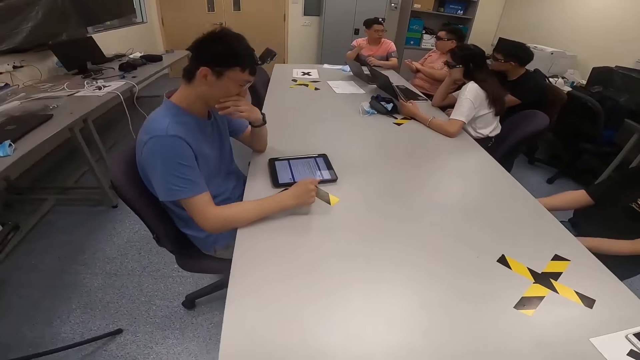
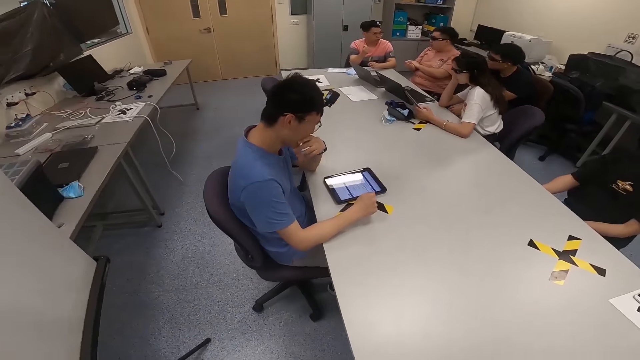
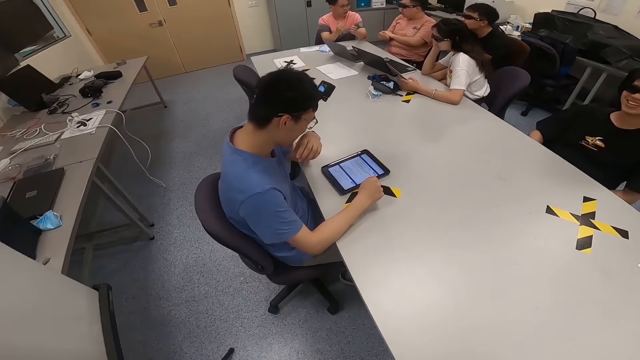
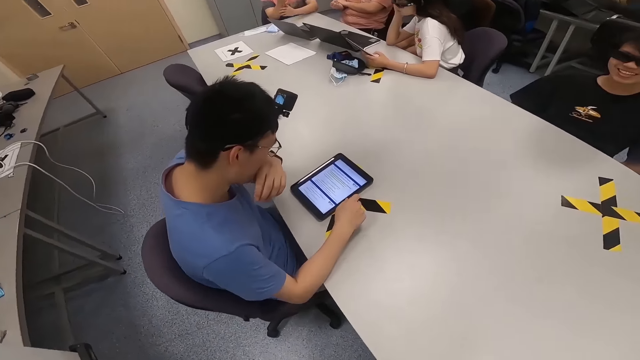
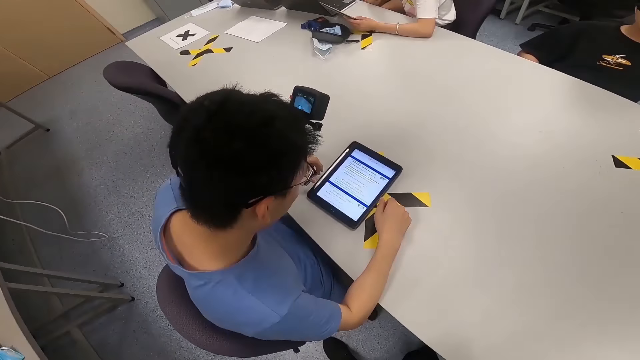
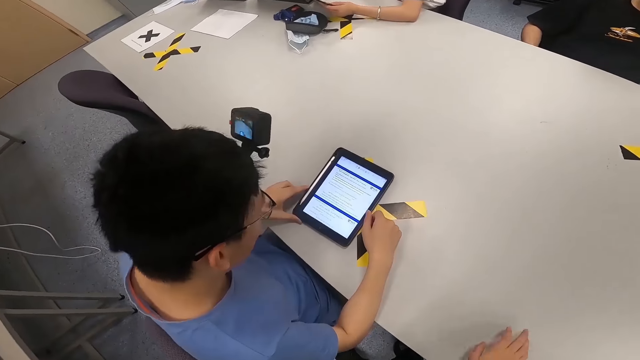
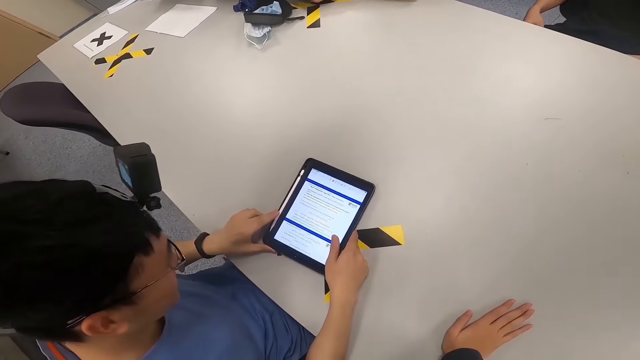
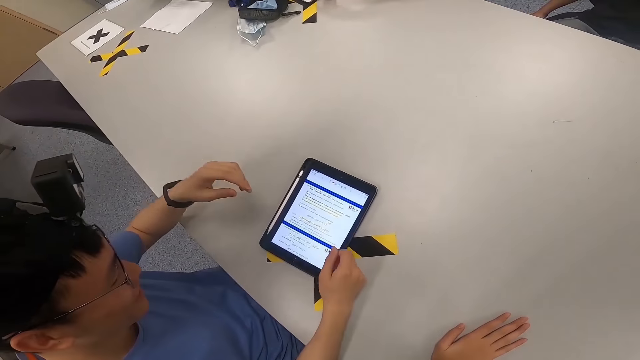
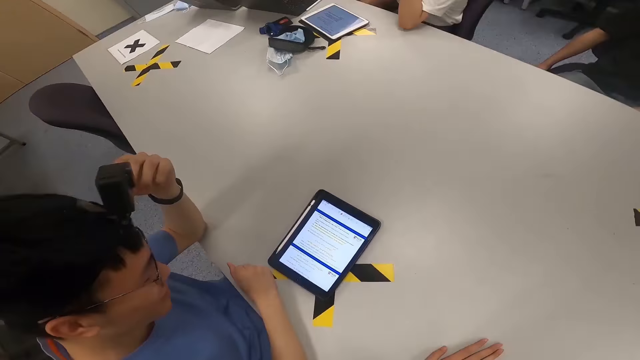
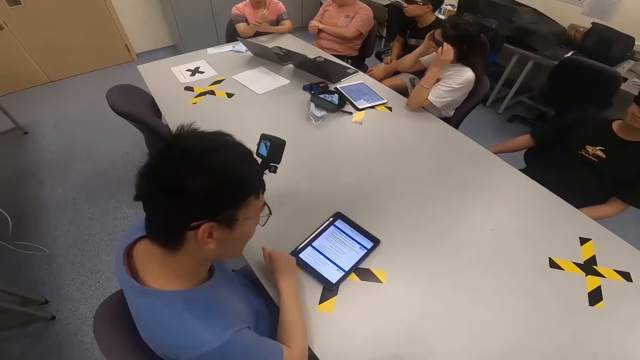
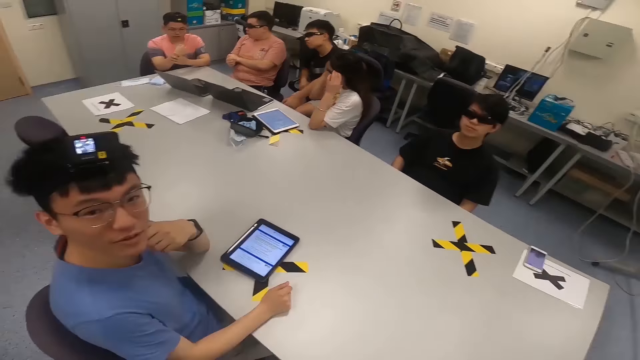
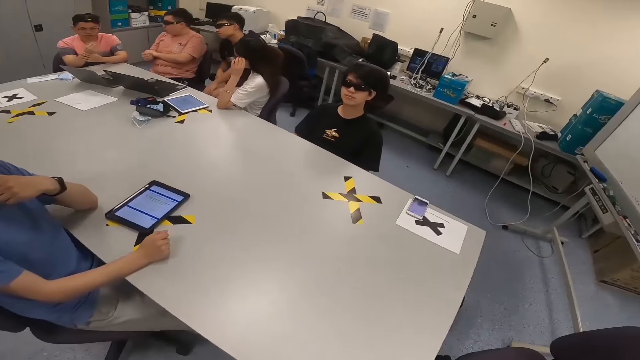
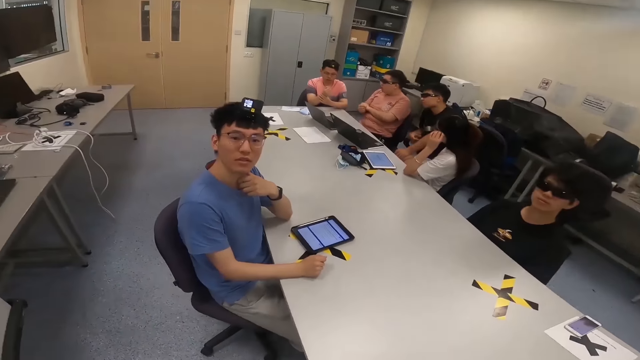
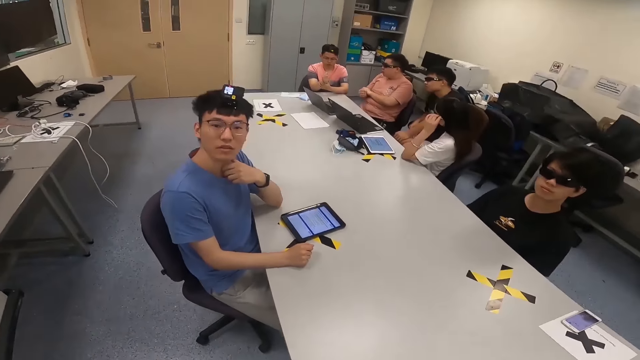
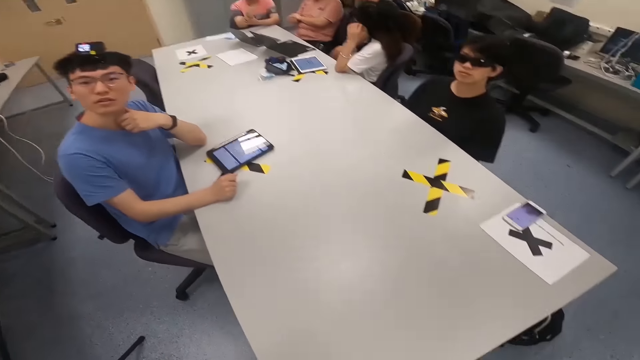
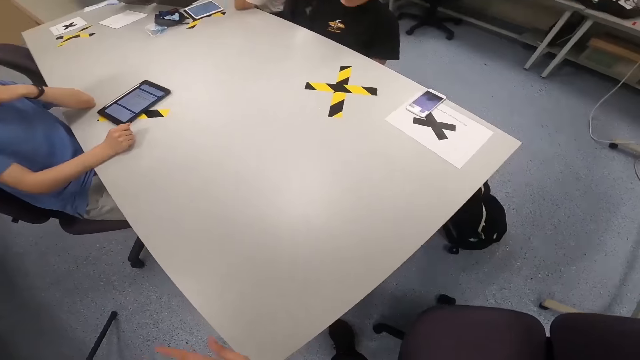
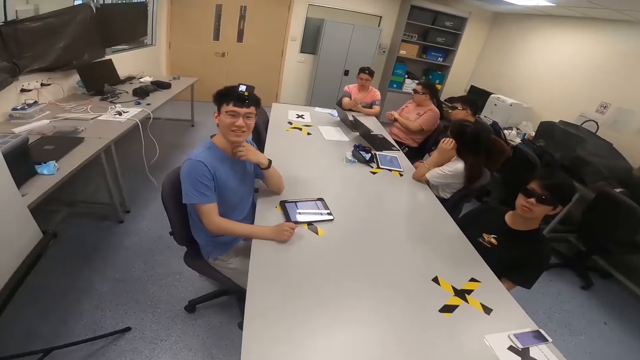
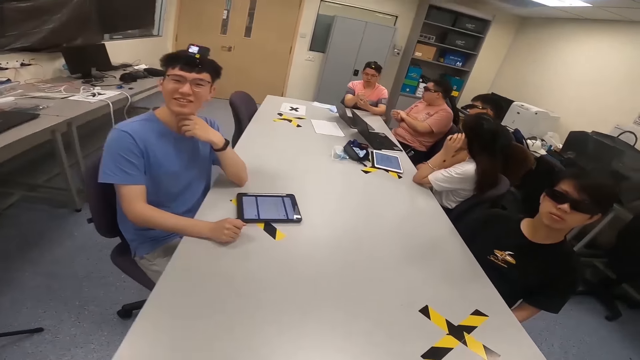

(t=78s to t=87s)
The camera wearer walks around a room. A man holds his face. Another man swings his chair on the floor. A third man moves his hand. The camera wearer holds a table with his hand. A fourth man sits on the chair. A fifth man sits on the chair. A sixth man sits on the chair. The camera wearer interacts with the first man. The first man interacts with the camera wearer. A lady adjusts her spectacles. The second man looks around the room. The camera wearer walks around the room.

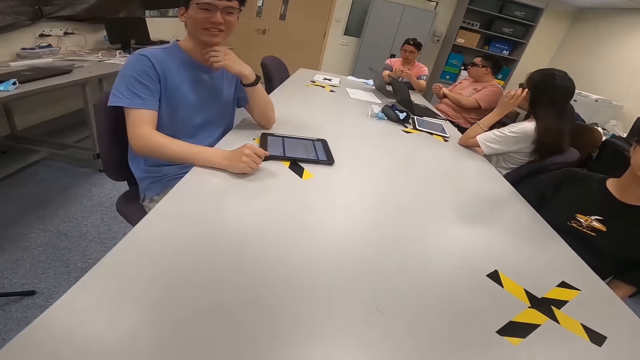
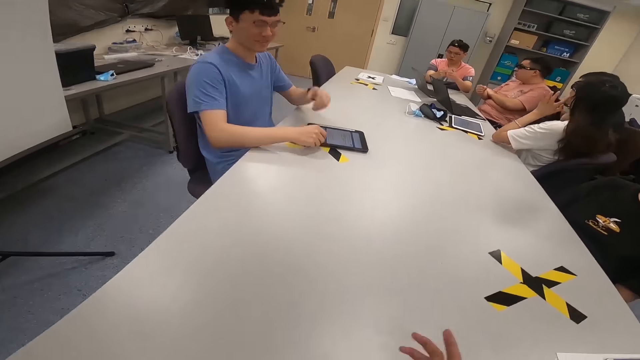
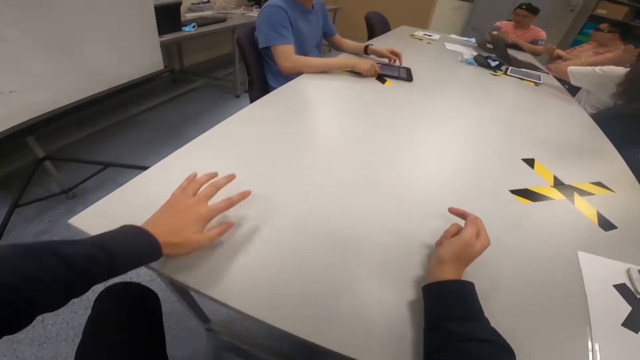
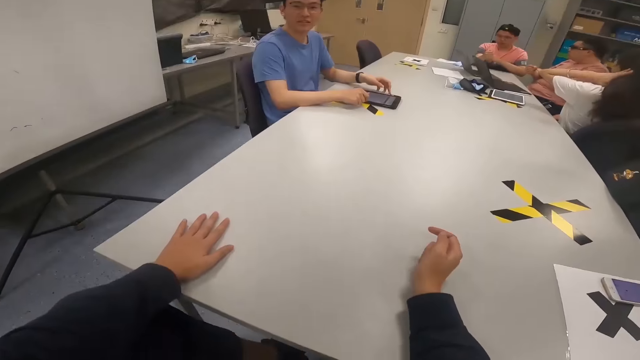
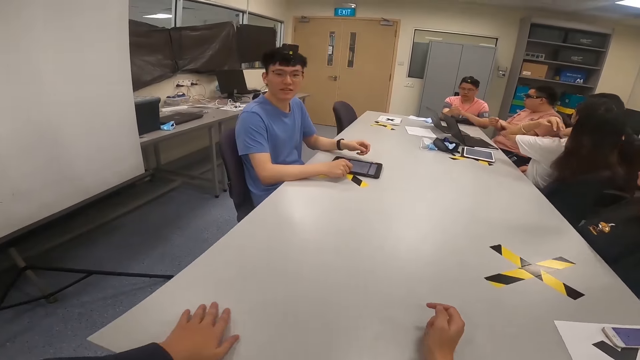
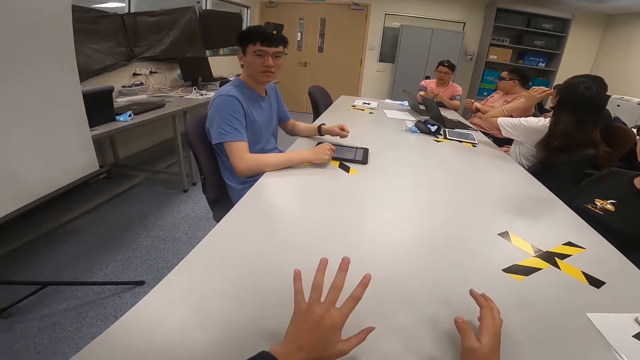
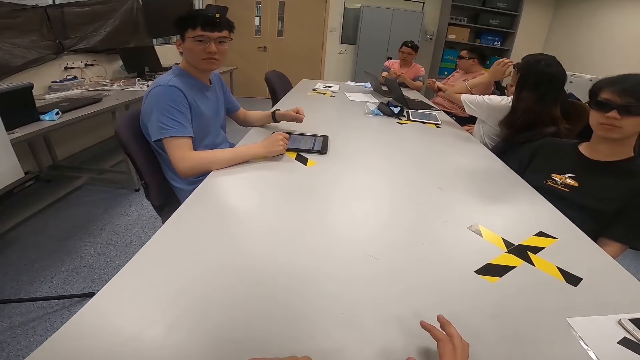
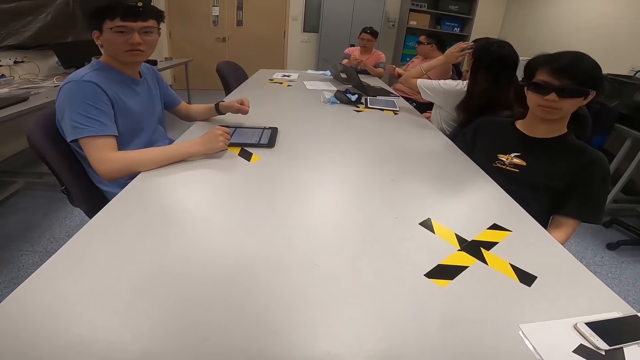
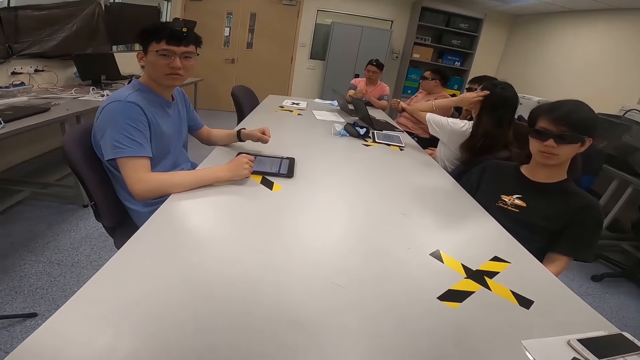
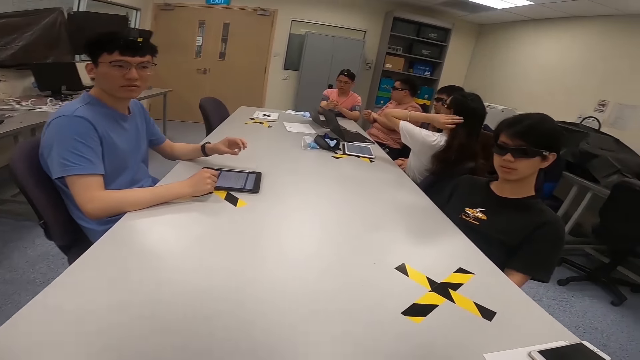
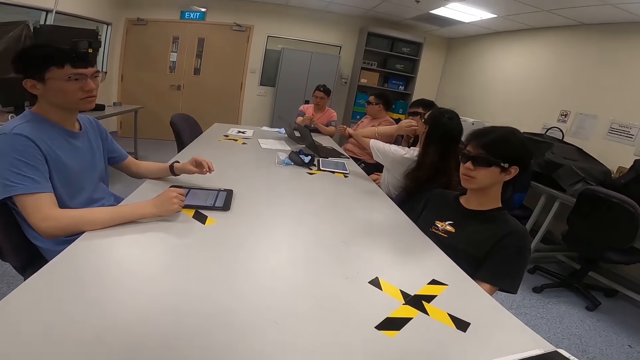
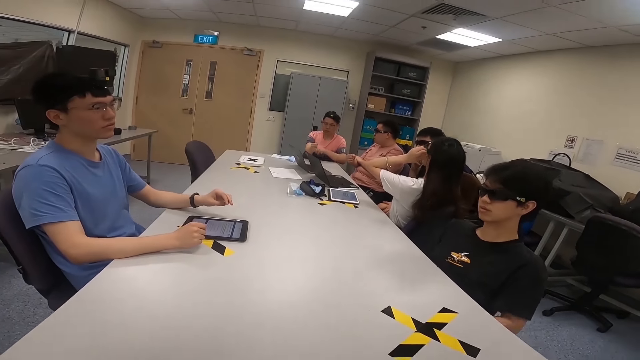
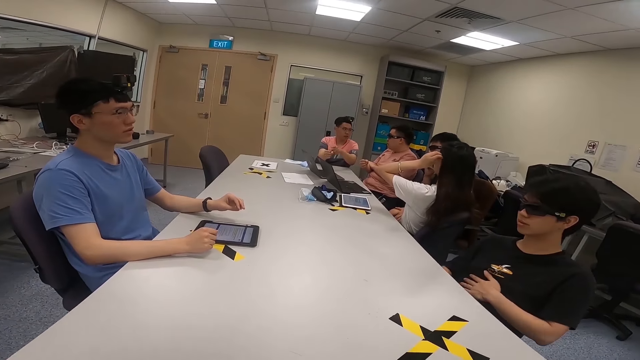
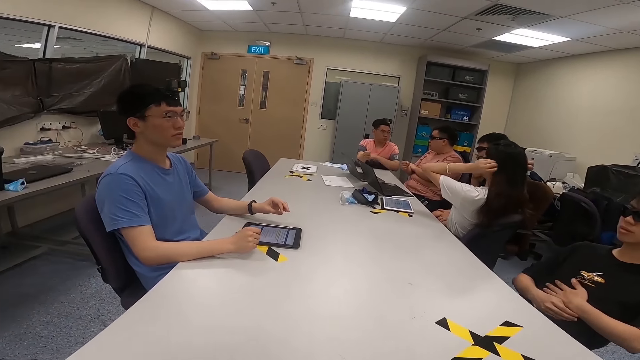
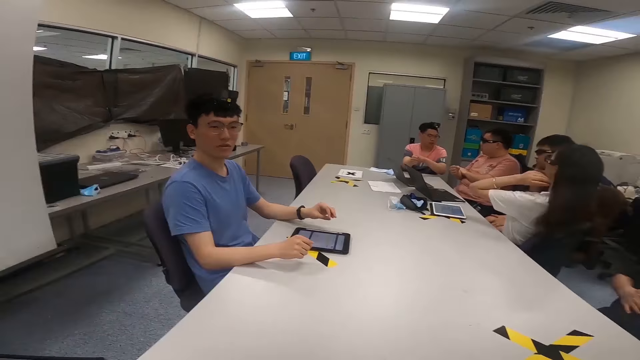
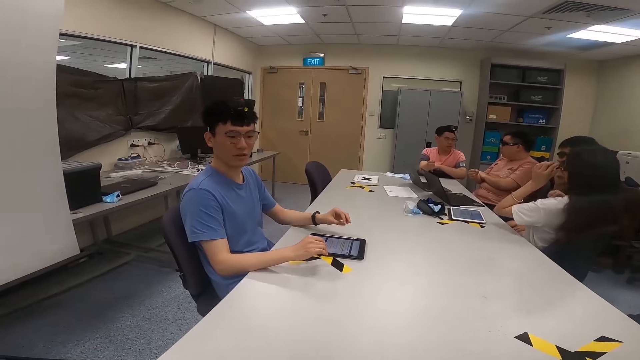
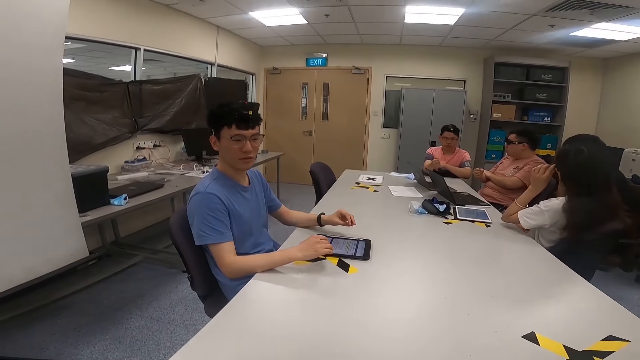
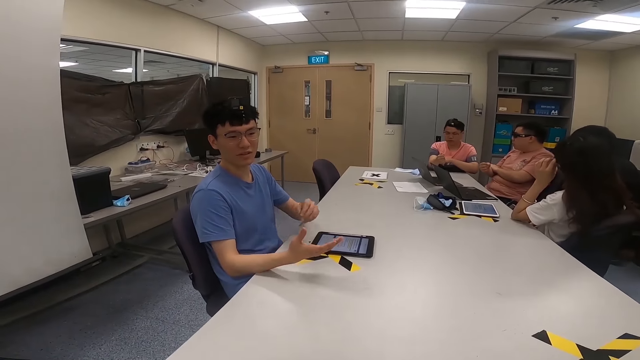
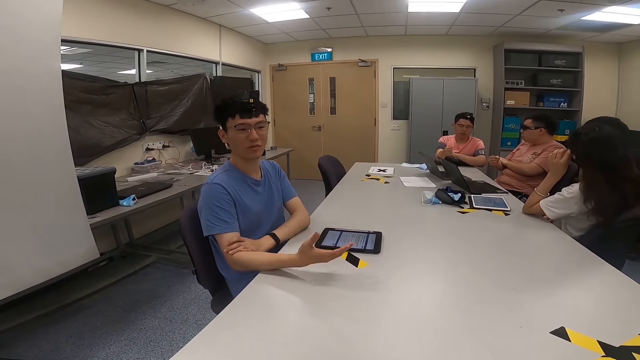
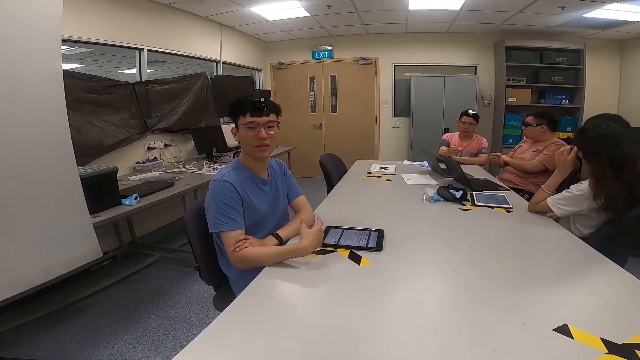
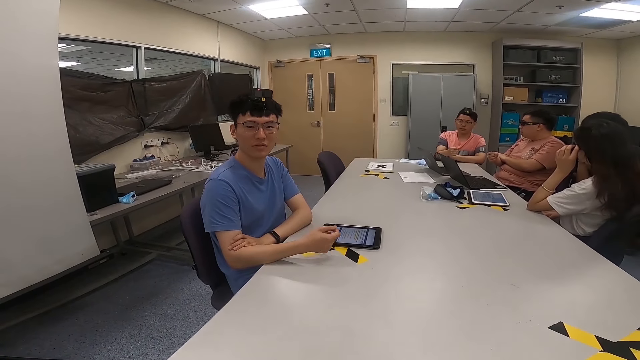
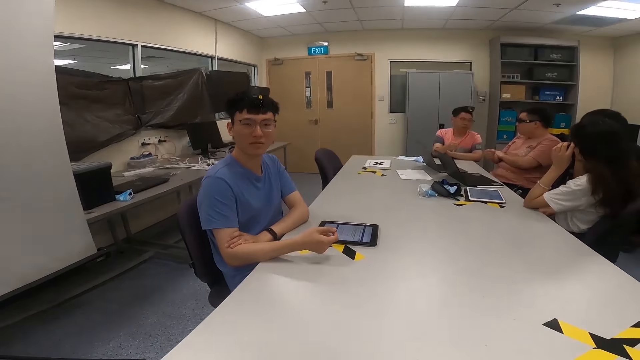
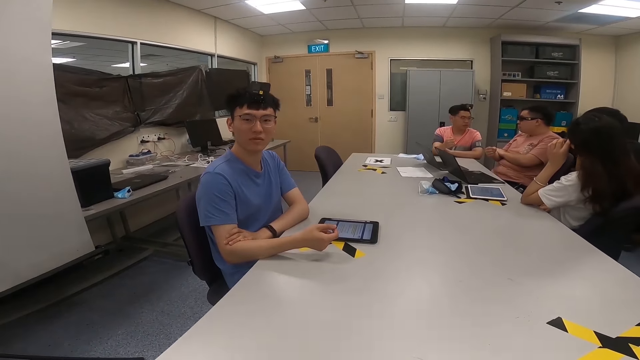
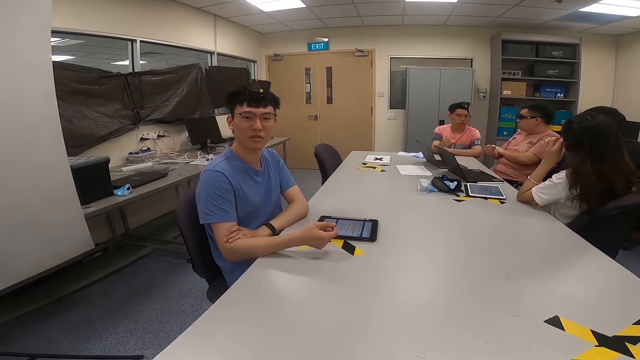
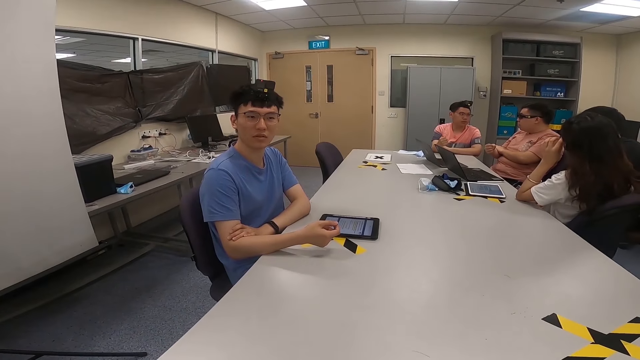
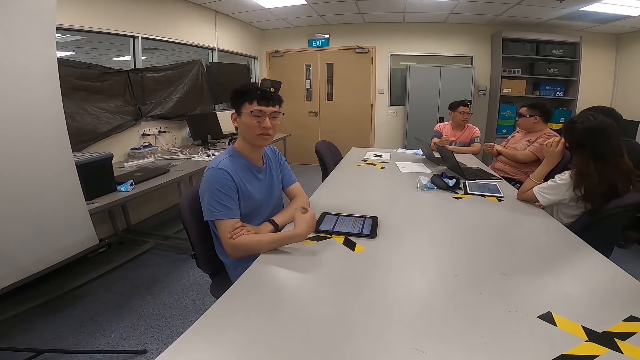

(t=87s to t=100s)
A man folds his hands. The camera wearer puts his hands on the table. Another man operates a tablet with his hand. A lady flips her hair. The camera wearer adjusts his hands on the table. The second man interacts with the camera wearer. The camera wearer looks around a room. The lady touches her hair. A third man folds his hands. The first man moves his hands over the table. A fourth man holds his chin. The lady adjusts her spectacles. The second man moves his hands over the table. The camera wearer interacts with the second man.
